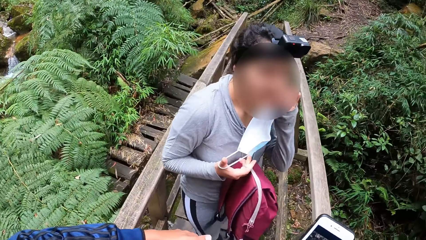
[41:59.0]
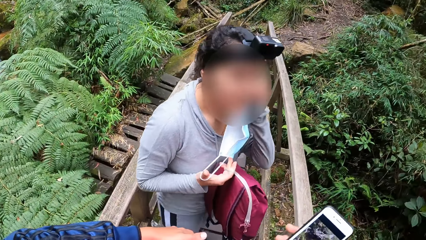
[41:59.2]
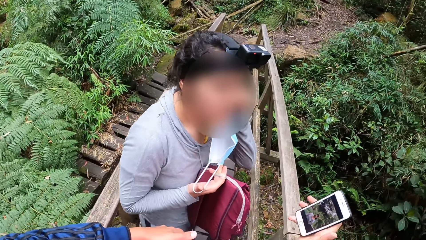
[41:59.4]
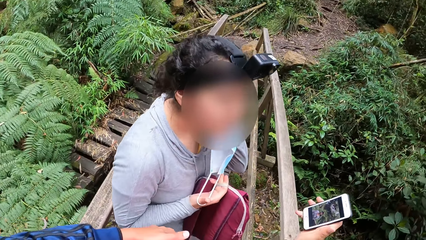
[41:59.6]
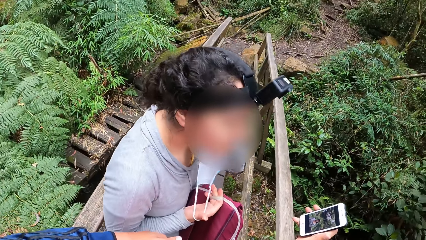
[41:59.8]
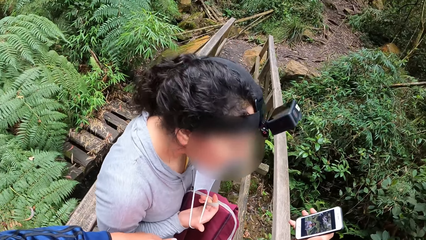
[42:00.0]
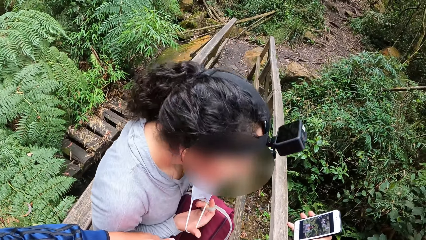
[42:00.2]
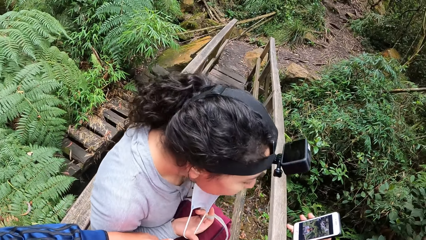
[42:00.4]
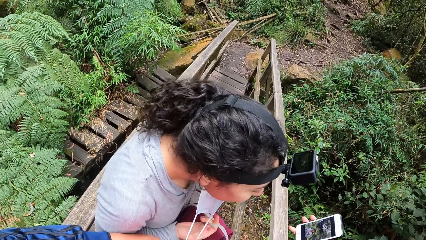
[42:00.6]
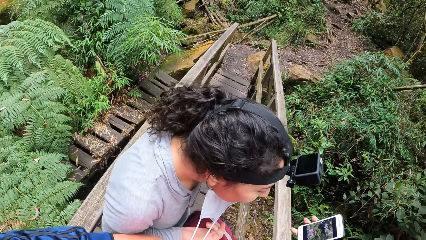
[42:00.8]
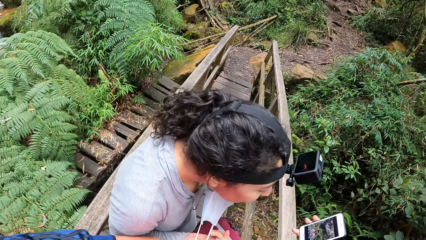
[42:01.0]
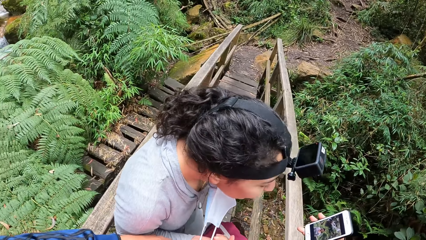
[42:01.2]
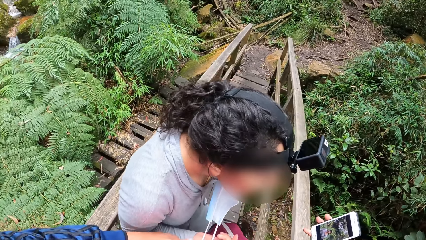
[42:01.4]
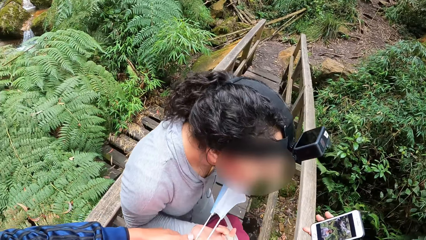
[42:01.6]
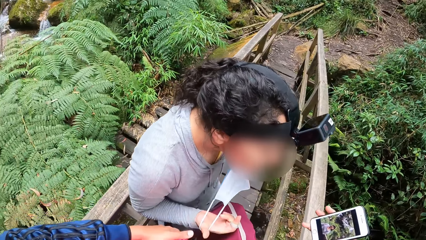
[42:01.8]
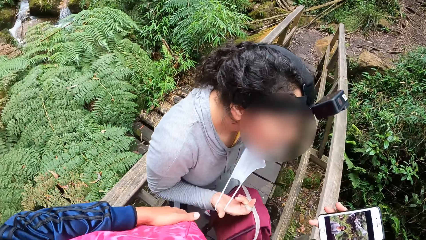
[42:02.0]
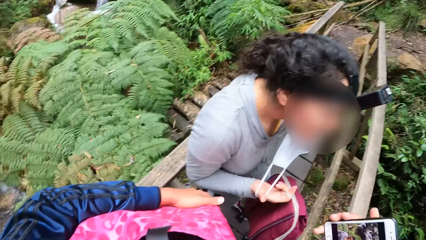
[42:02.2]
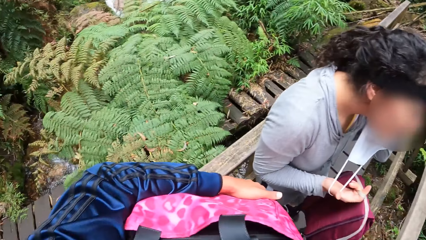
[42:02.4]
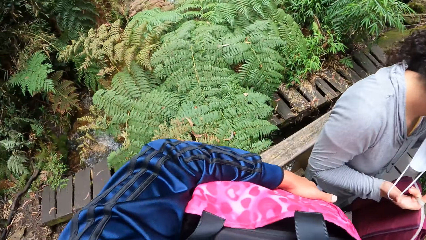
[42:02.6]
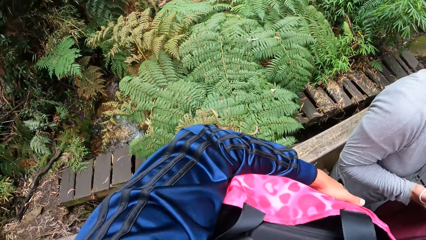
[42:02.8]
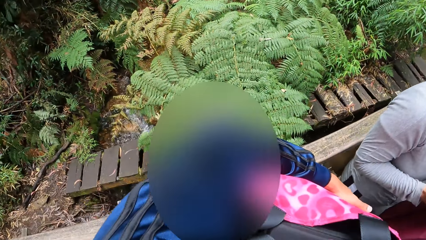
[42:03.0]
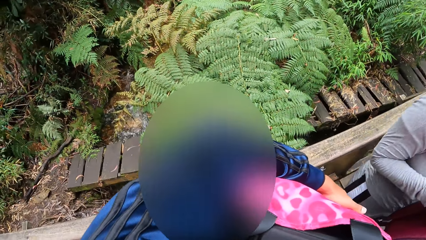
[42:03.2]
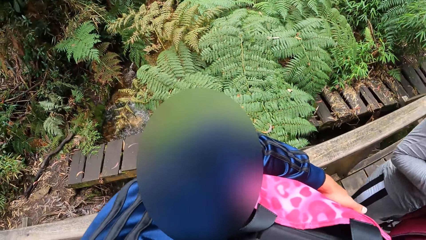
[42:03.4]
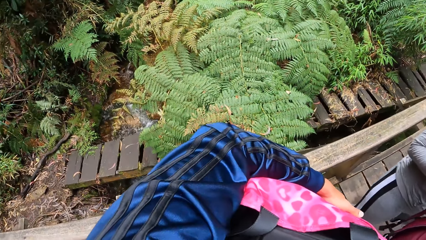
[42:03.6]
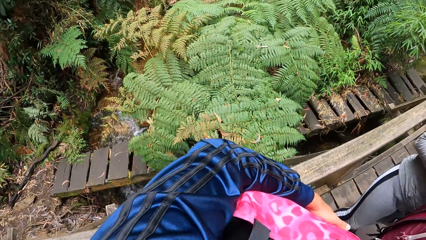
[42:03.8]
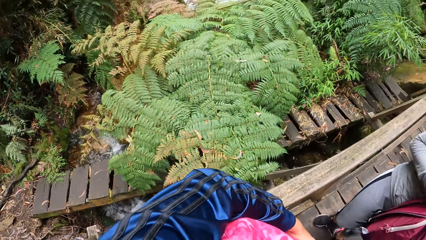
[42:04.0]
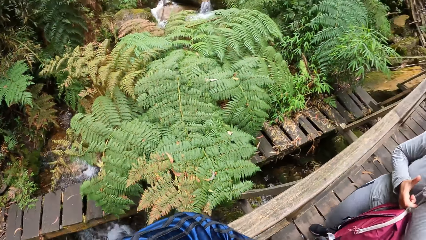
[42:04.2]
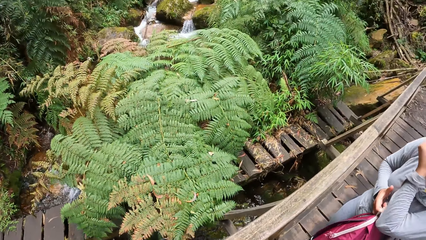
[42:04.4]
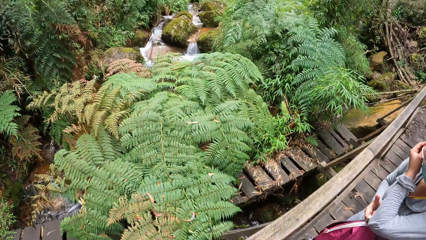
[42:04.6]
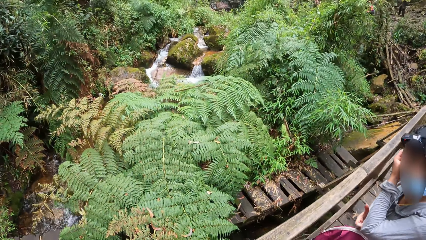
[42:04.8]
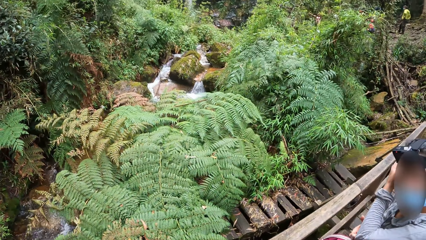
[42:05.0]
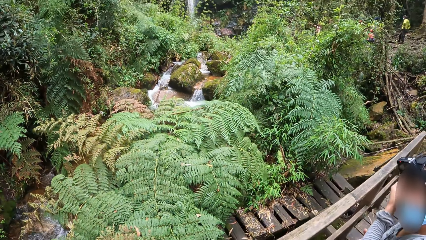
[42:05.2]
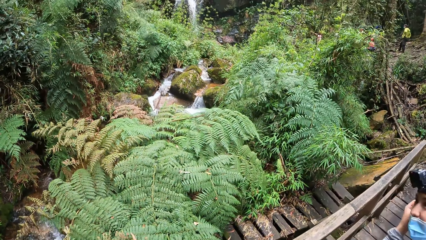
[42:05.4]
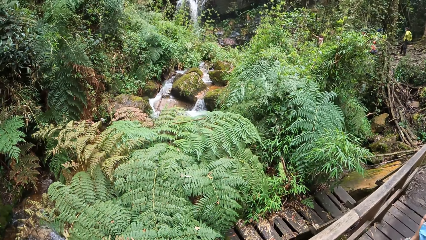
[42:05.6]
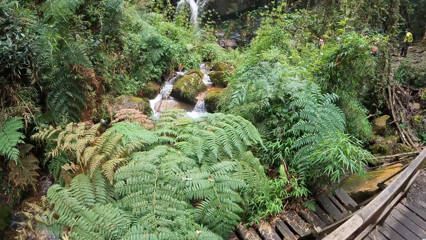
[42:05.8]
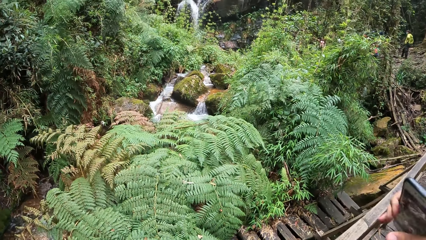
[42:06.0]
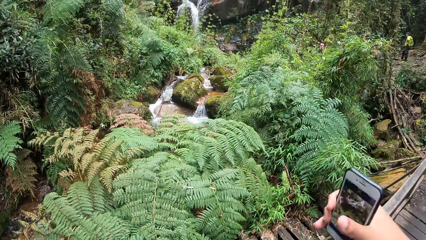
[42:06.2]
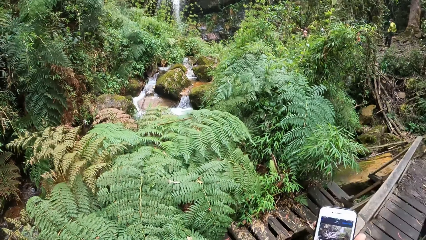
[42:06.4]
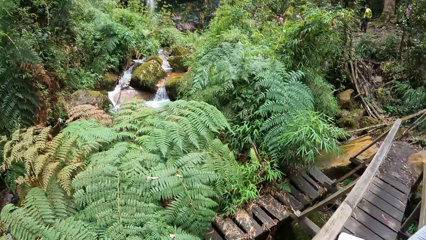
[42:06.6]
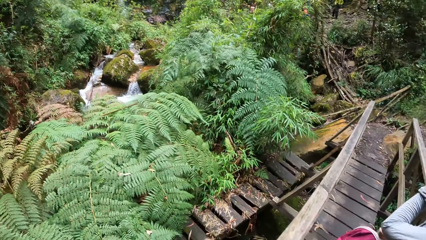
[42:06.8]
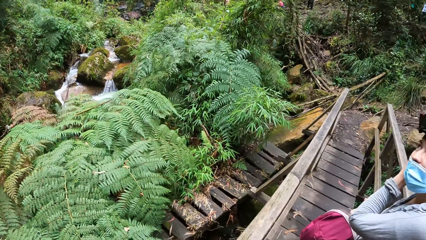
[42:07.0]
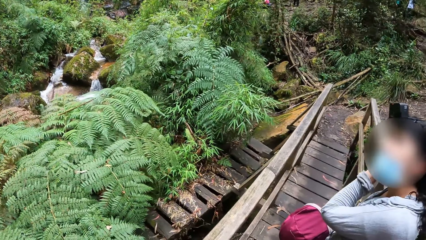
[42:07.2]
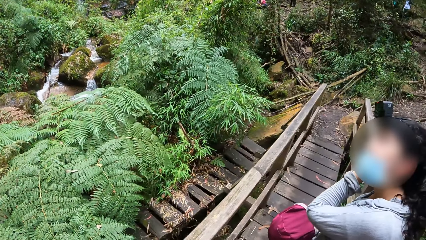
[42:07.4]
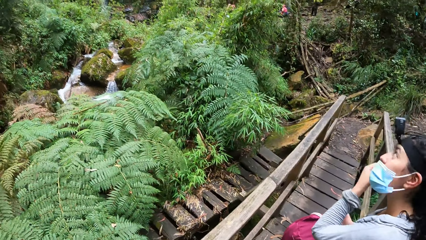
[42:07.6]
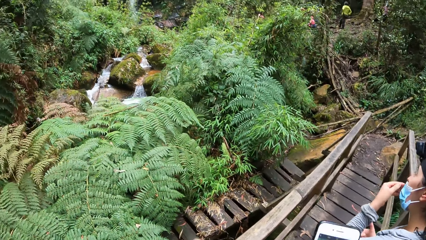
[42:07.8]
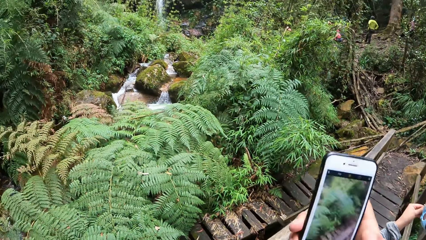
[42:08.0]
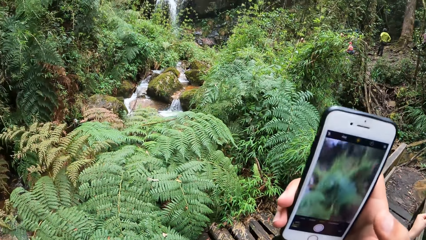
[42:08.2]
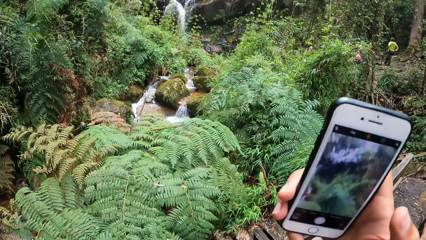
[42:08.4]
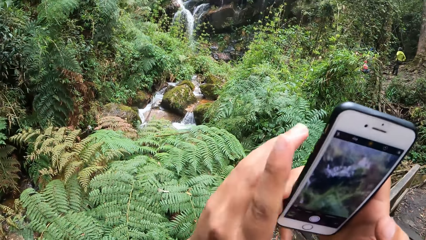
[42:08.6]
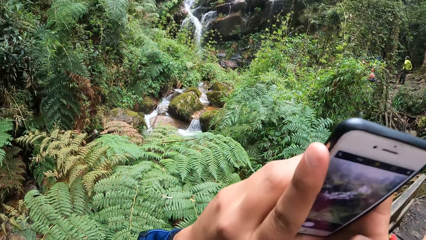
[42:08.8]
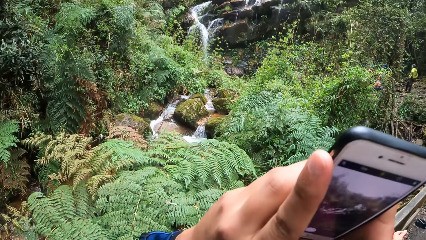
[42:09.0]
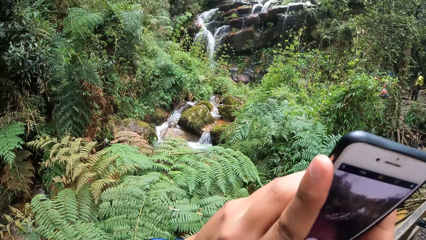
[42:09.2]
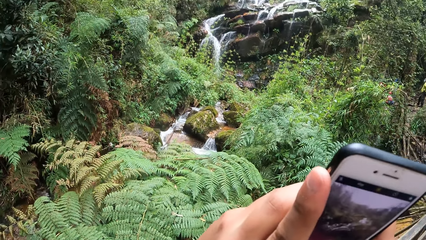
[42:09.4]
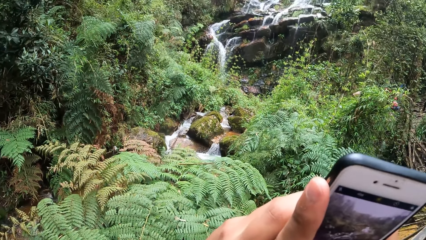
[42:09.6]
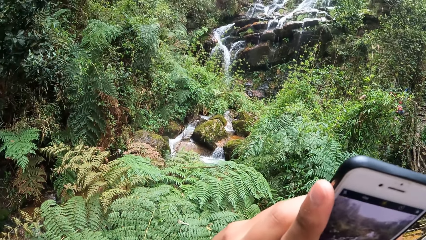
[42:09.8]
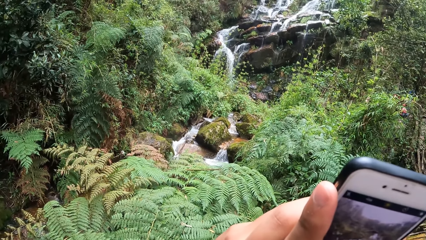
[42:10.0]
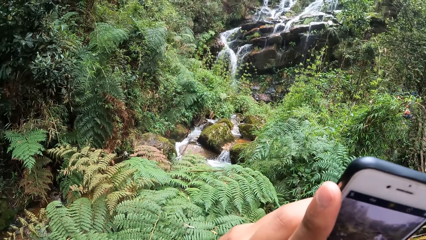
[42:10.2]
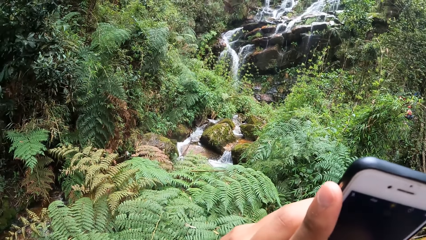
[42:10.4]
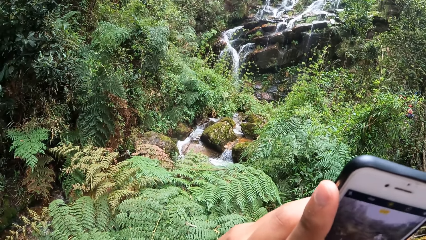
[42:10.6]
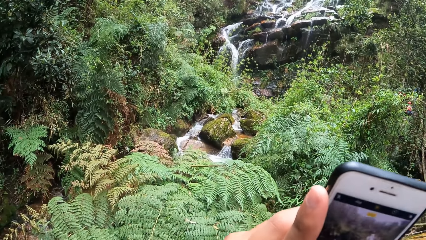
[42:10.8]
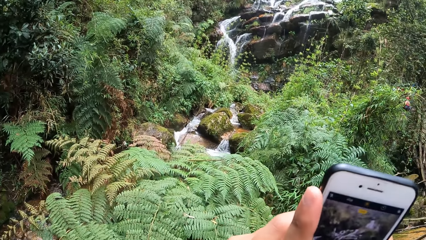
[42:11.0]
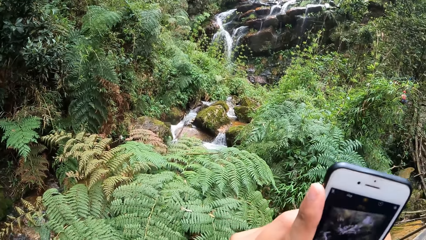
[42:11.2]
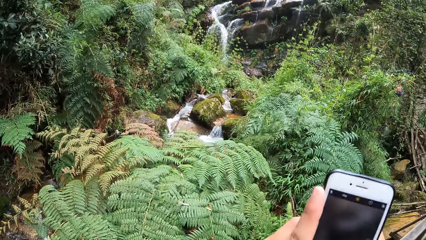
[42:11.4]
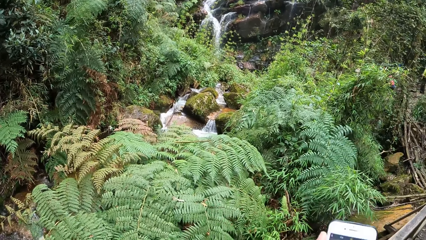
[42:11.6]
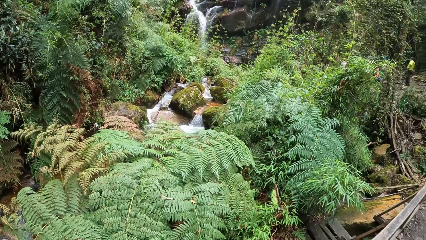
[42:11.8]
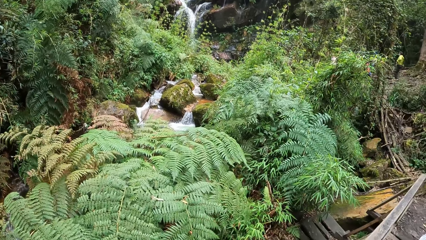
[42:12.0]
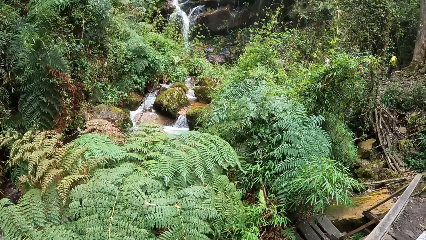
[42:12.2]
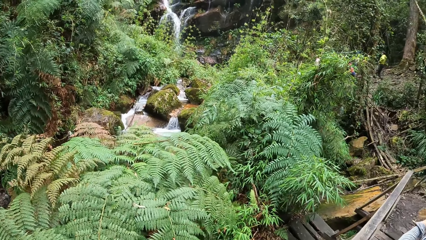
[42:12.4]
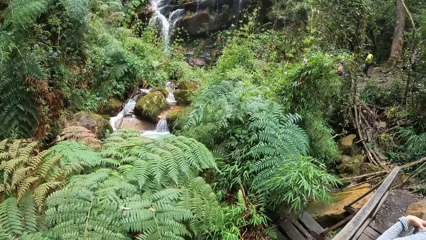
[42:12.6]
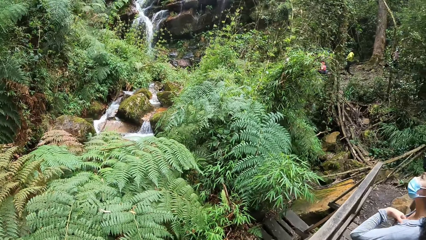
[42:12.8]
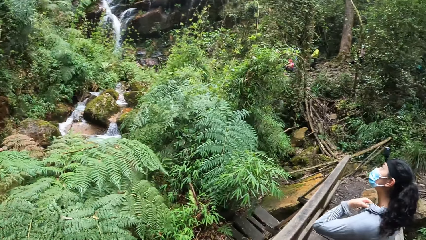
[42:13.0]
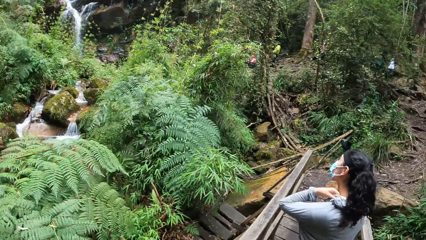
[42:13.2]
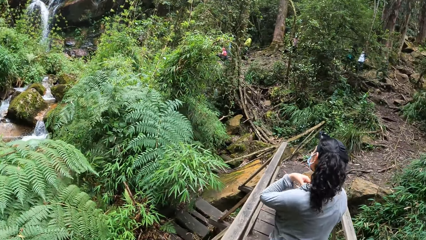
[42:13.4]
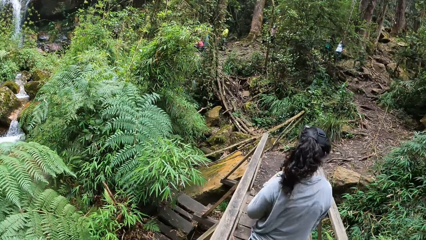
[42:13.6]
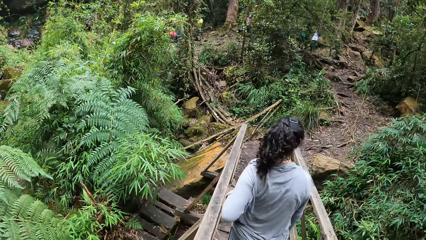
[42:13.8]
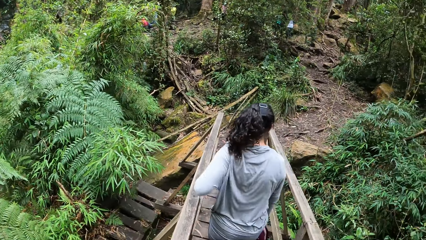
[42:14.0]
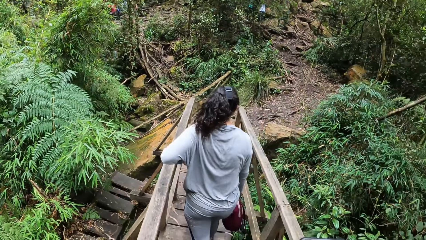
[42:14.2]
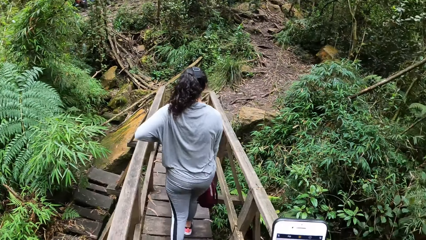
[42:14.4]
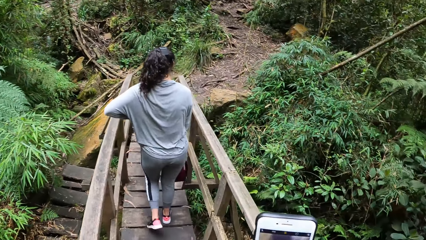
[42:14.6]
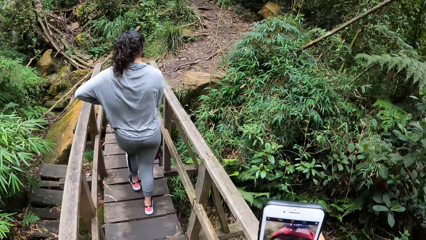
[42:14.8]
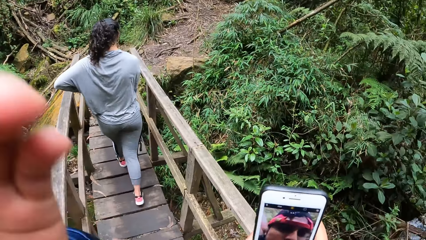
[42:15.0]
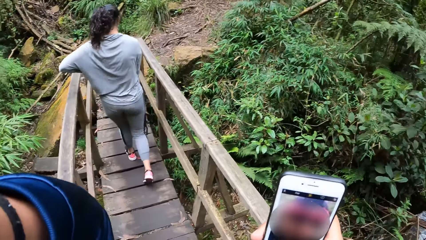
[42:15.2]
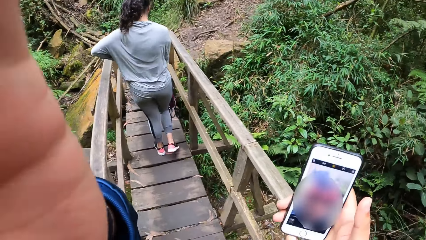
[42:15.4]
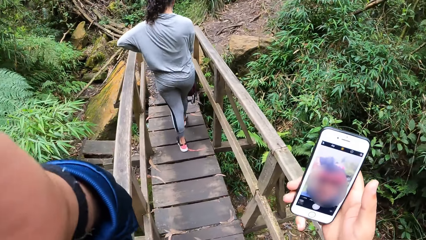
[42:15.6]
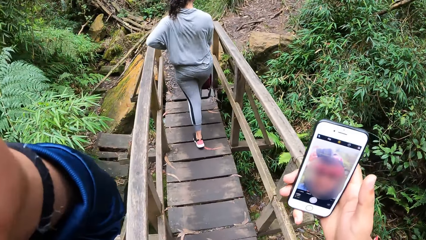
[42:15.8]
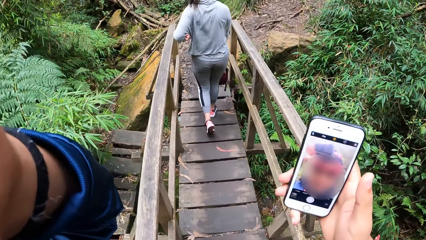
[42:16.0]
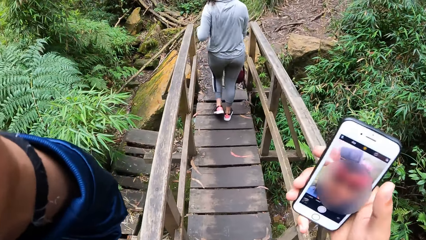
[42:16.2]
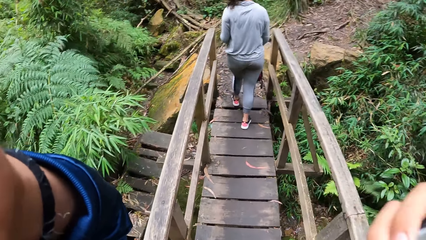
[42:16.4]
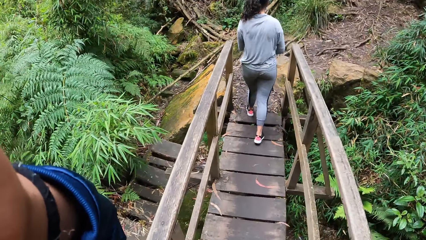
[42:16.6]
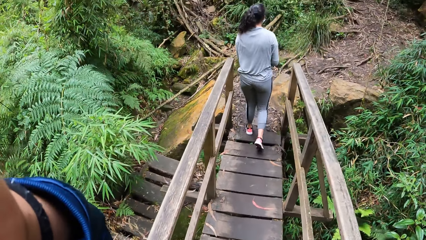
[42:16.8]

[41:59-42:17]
The camera wearer shows a lady pictures from the phone. He holds the bag with his left hand. He takes pictures of the field. He holds the phone with both hands. He holds the phone with his right hand.
